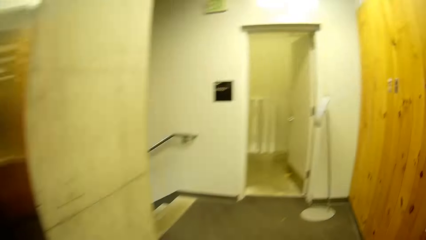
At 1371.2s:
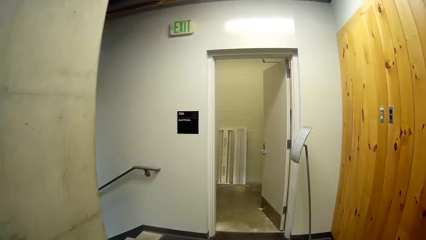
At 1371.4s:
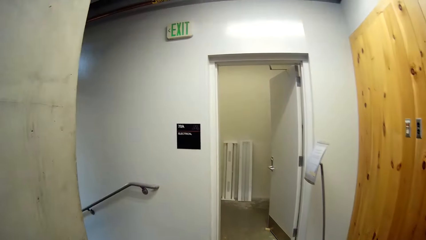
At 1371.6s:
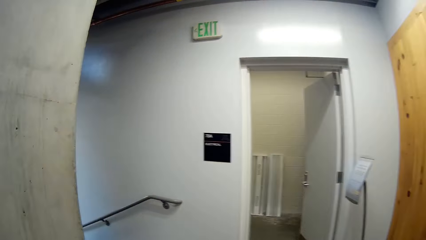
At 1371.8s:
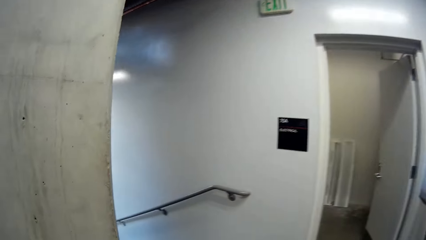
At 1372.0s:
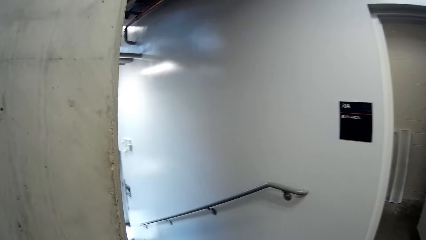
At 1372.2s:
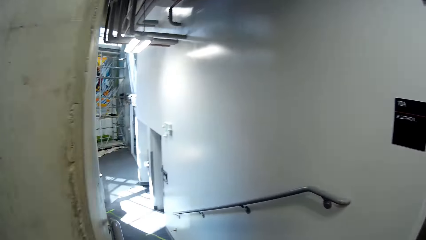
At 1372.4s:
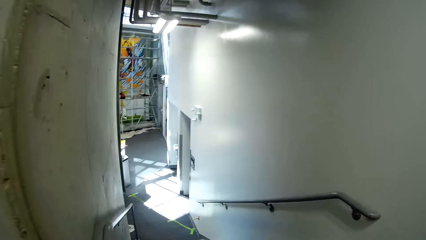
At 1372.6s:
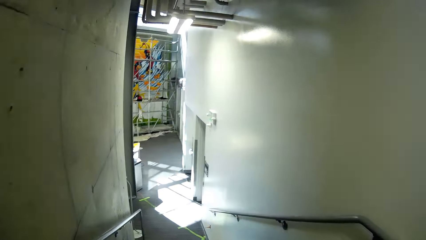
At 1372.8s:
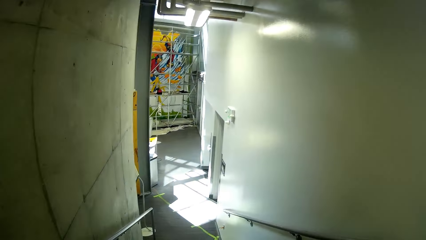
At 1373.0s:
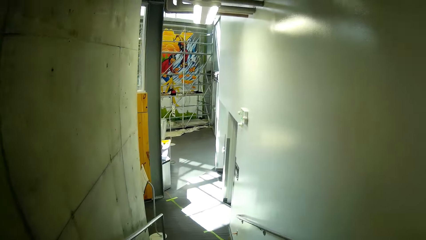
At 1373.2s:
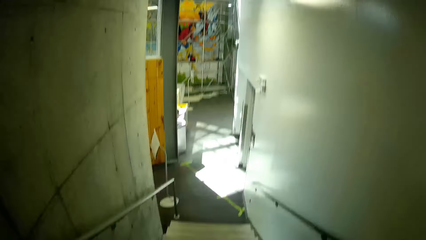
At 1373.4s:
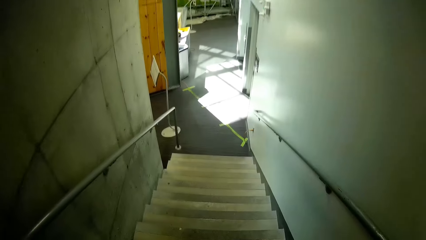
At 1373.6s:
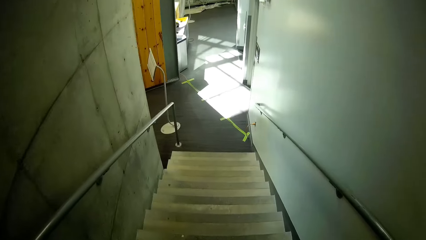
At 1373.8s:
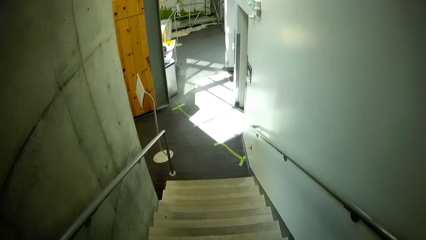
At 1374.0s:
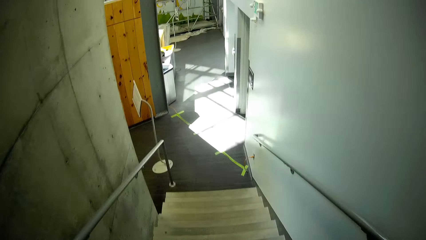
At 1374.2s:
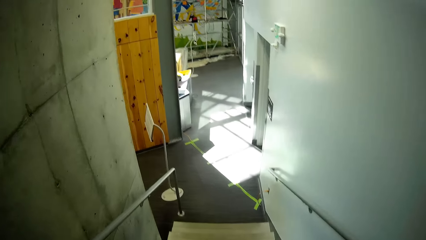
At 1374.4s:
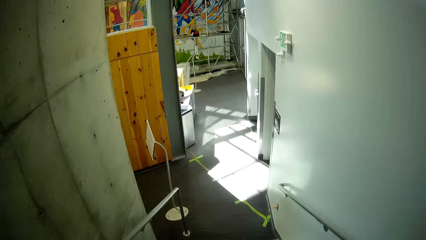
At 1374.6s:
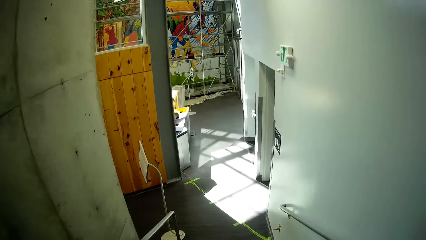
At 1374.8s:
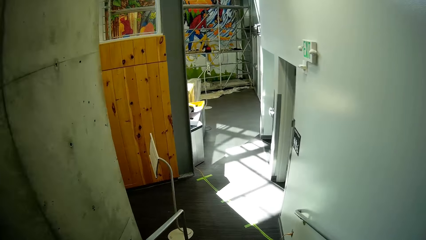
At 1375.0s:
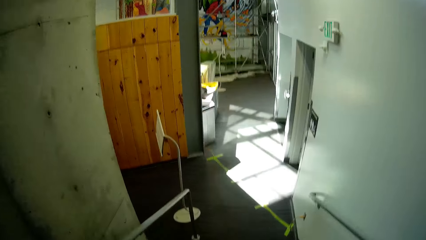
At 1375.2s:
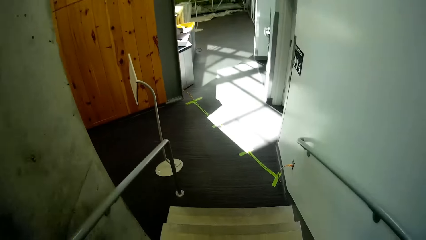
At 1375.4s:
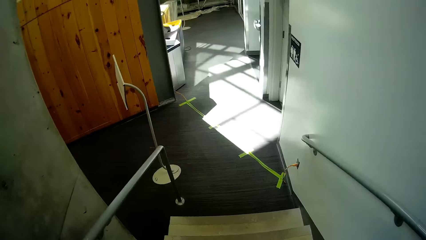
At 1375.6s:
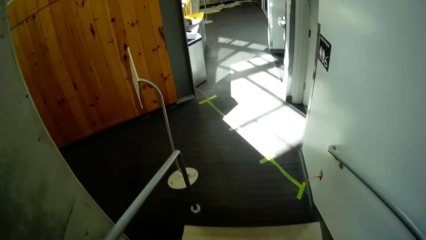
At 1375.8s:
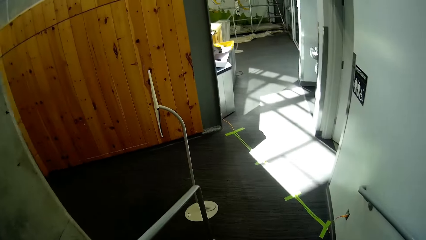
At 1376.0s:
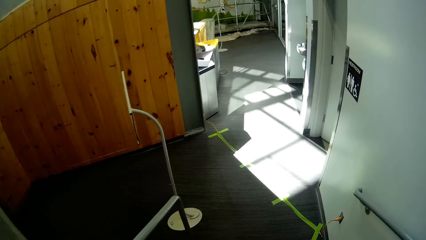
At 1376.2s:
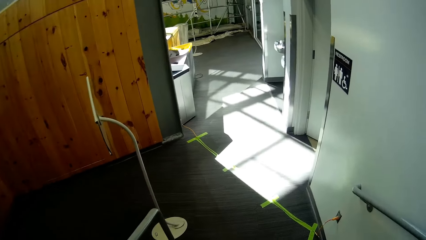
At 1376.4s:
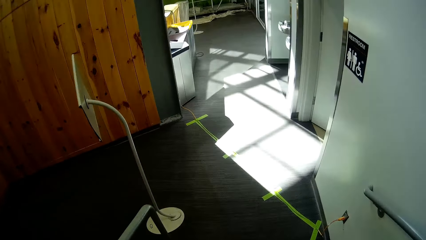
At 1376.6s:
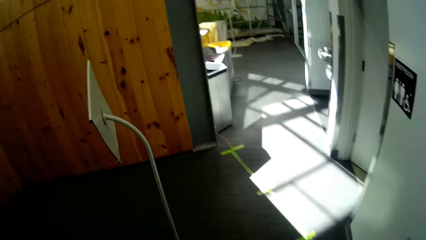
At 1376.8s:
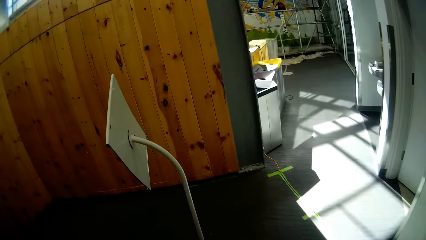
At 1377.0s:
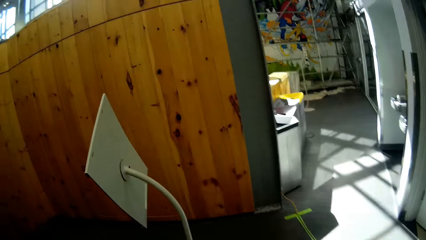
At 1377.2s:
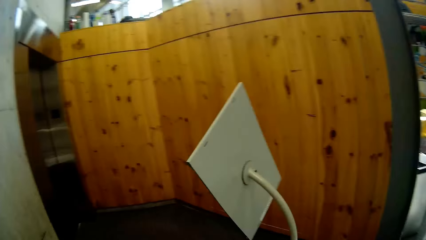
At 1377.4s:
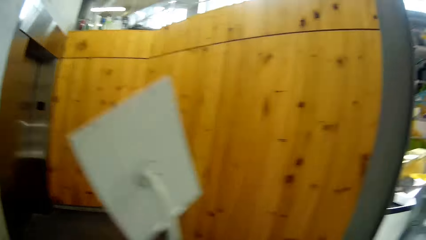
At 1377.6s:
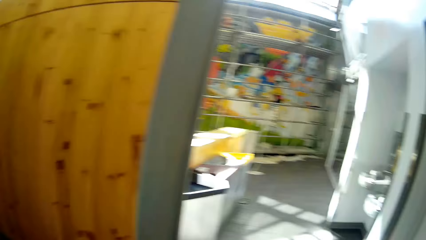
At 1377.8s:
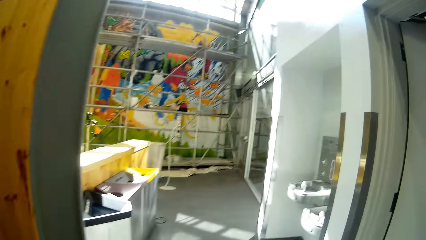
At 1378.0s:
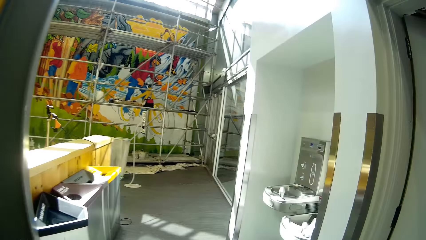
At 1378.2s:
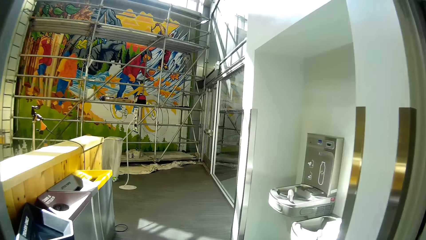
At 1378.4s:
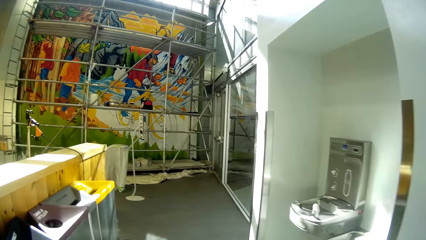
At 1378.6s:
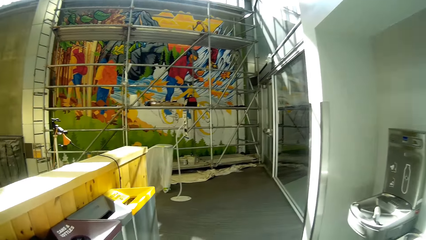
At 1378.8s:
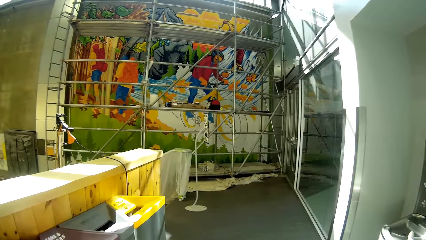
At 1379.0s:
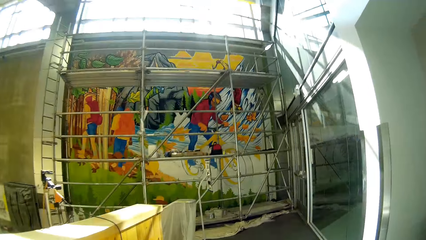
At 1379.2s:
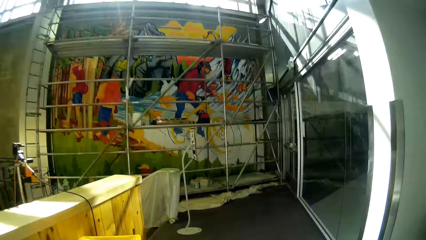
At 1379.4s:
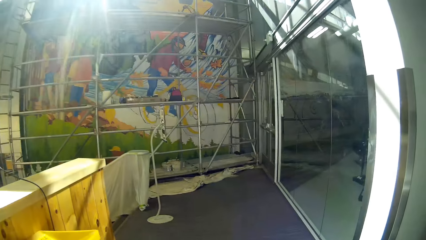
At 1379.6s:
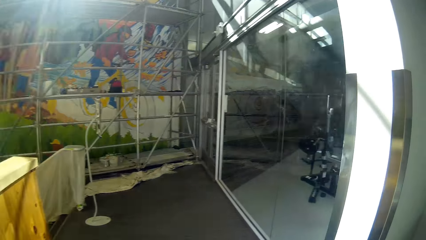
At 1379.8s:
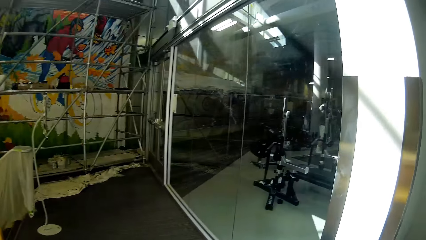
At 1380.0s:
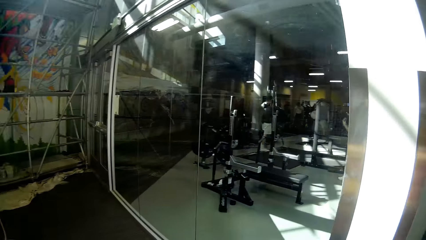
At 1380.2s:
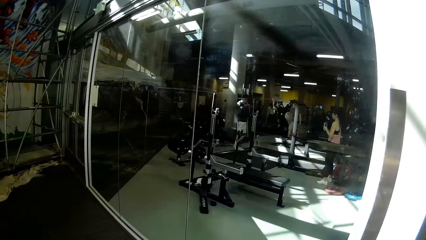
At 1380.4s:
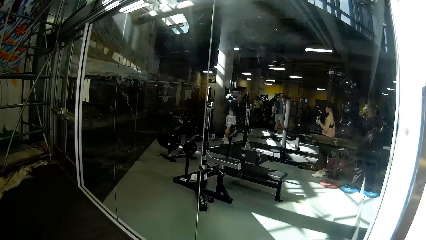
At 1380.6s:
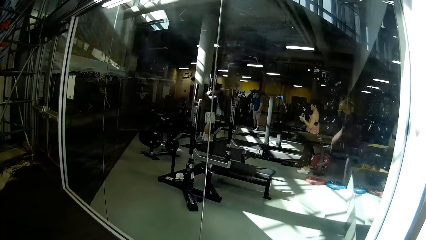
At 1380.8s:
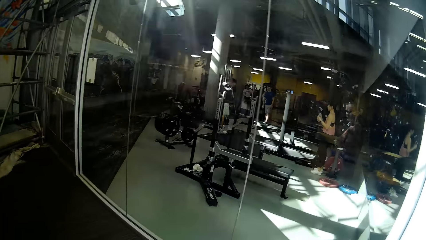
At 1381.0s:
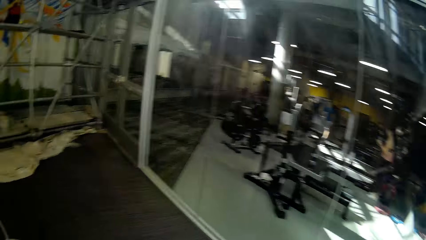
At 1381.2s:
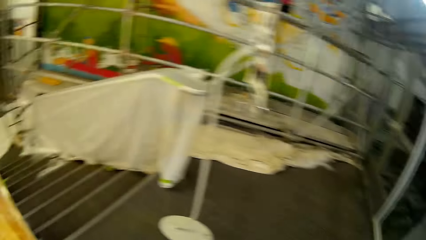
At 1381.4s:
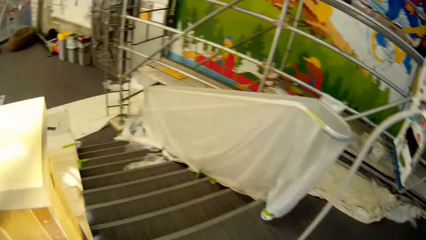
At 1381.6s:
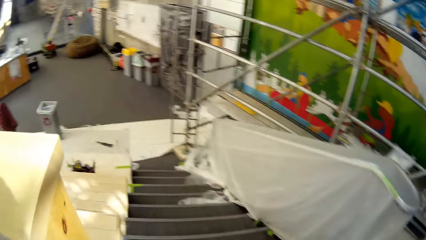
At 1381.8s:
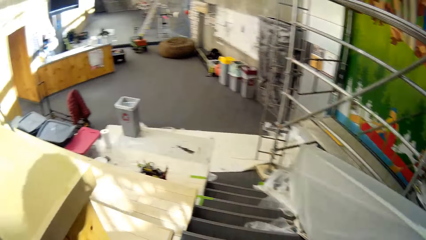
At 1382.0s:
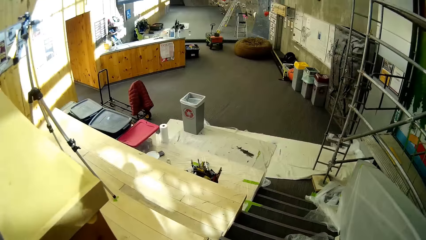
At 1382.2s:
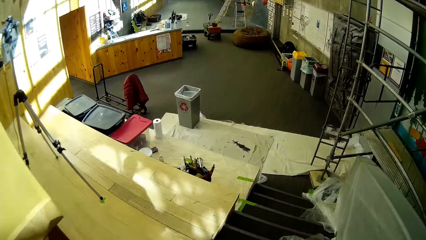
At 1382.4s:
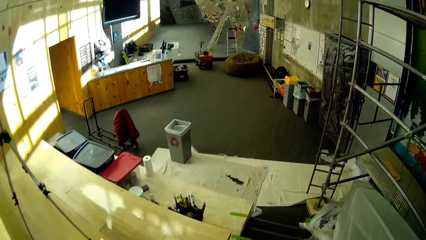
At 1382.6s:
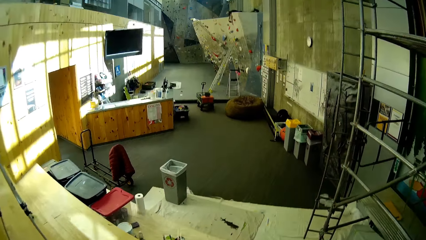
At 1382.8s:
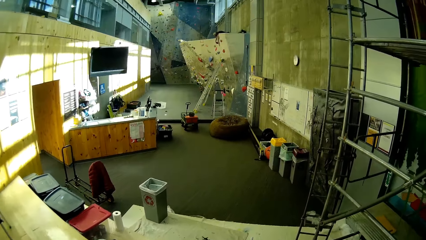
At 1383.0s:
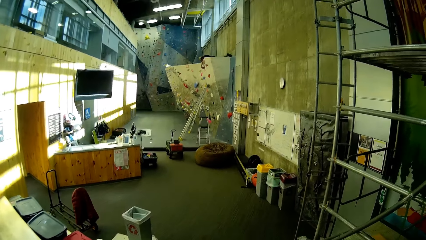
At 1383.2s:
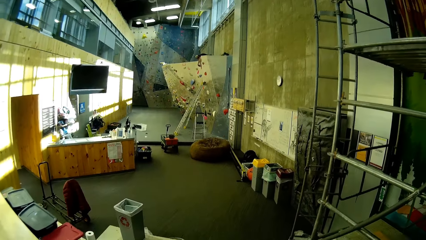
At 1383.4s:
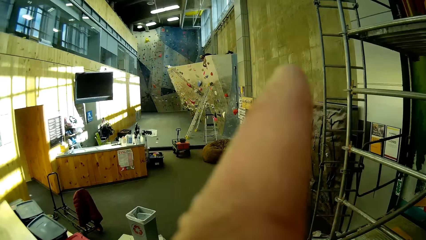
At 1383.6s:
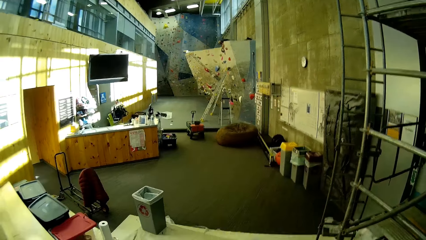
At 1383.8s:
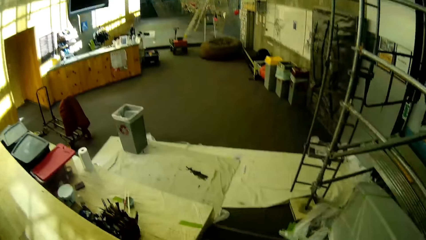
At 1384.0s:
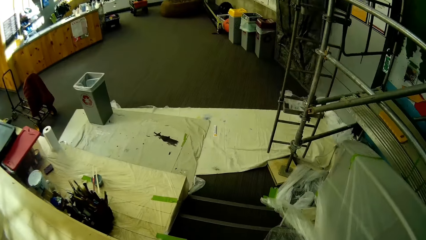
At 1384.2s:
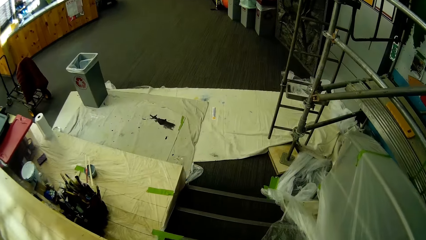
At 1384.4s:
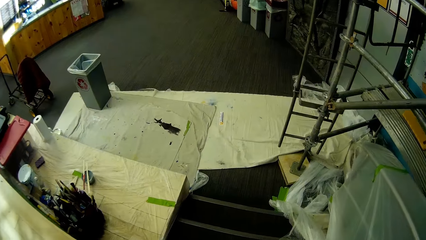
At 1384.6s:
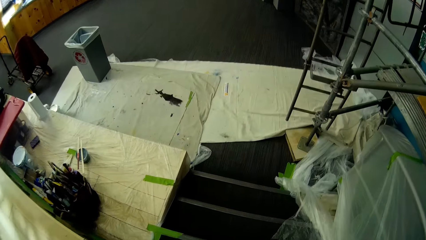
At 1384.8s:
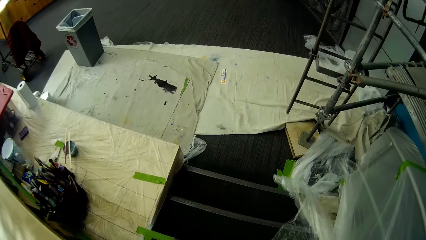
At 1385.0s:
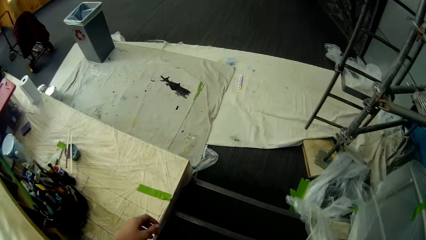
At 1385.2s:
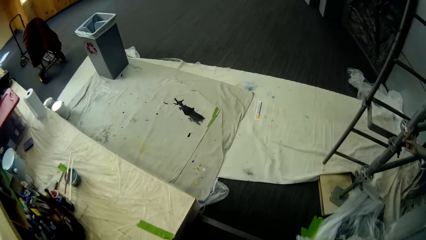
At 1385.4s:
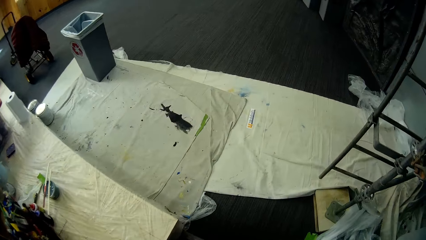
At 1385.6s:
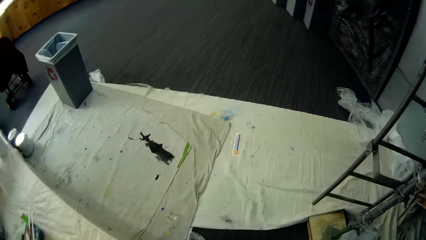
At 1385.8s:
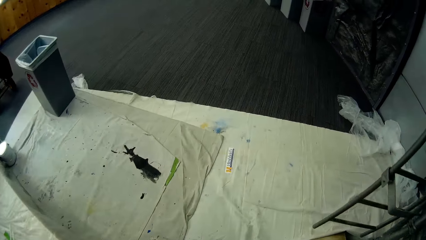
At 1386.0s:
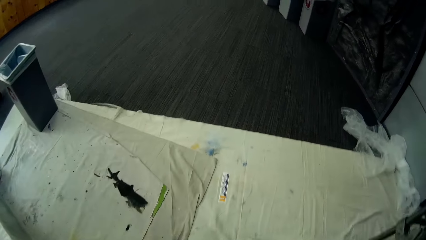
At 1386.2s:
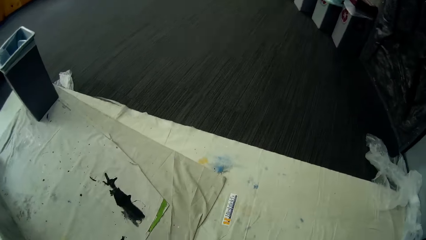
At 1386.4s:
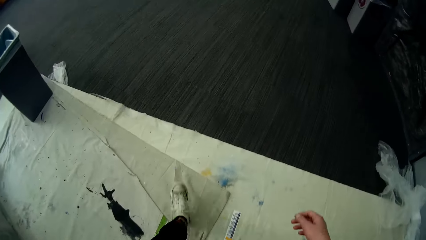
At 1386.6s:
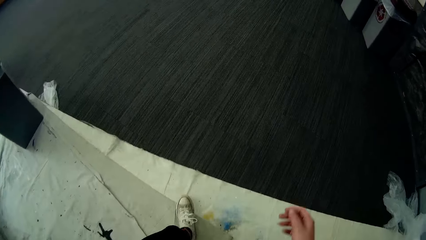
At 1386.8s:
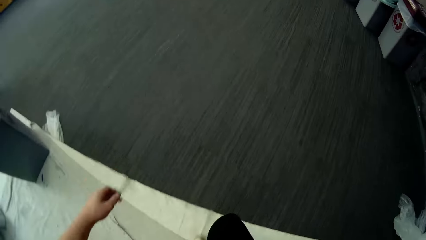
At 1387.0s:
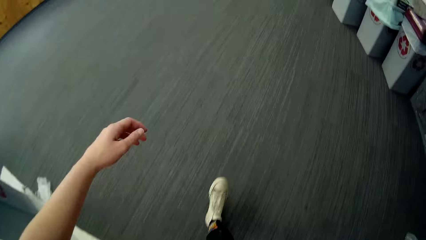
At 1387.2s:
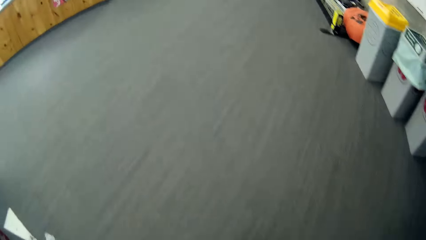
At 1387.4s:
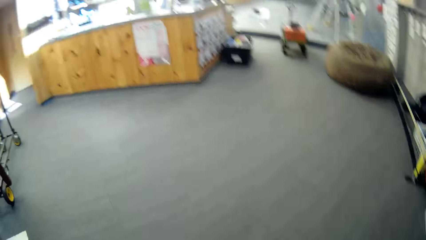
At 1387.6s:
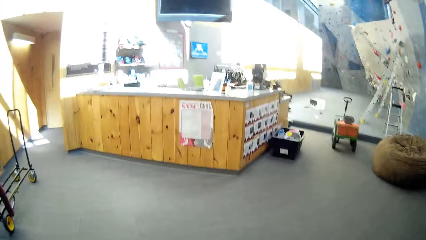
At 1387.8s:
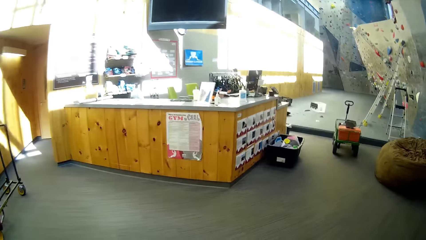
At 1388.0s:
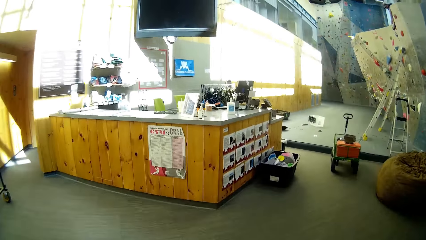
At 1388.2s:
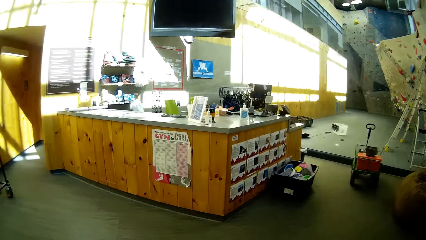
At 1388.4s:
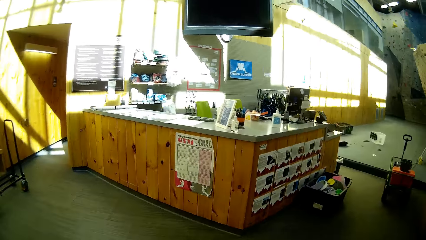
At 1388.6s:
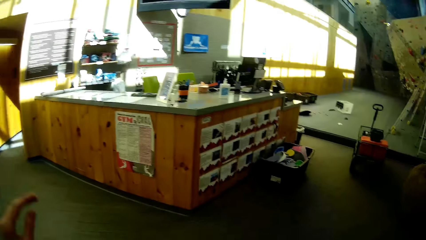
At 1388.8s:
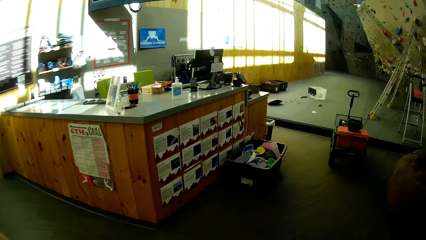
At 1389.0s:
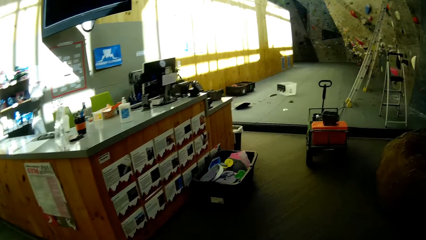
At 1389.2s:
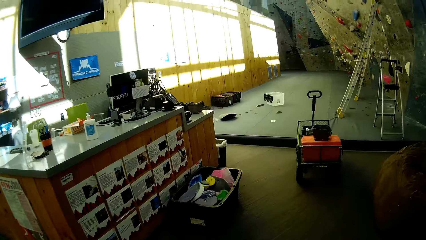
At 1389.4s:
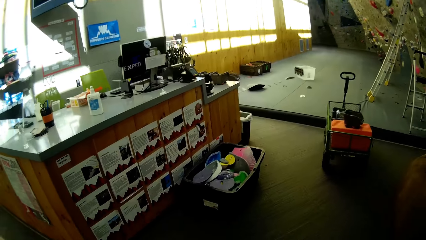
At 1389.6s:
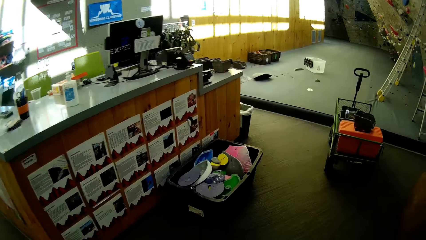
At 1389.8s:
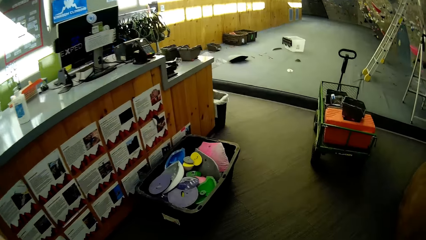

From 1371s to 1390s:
The camera wearer descends a stair to another counter in the lower floor. They stare at the room. They walk in the room.
